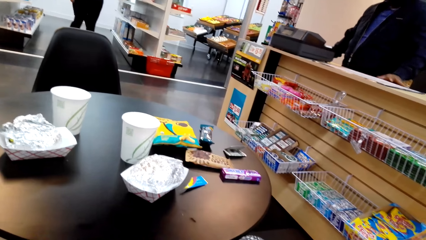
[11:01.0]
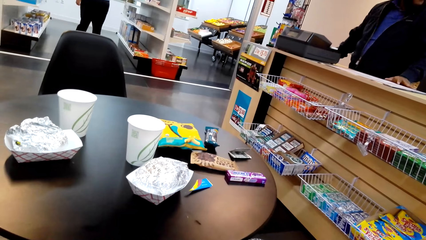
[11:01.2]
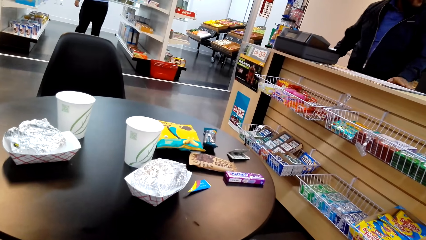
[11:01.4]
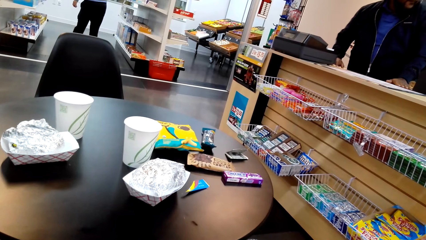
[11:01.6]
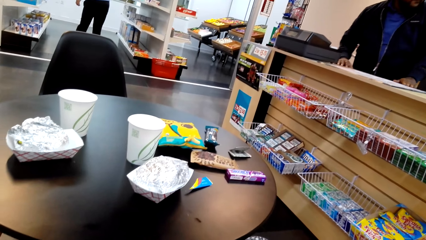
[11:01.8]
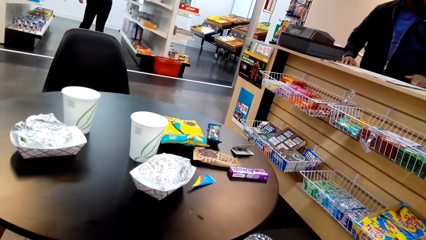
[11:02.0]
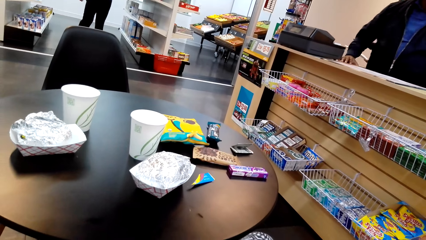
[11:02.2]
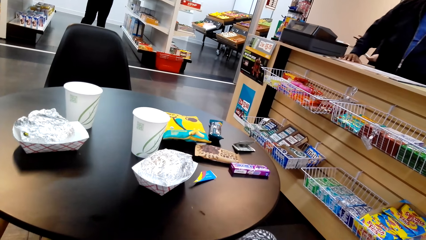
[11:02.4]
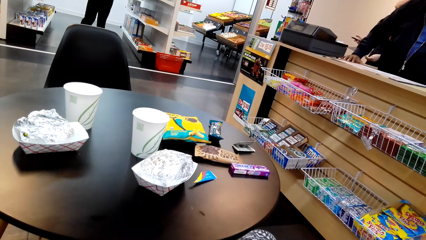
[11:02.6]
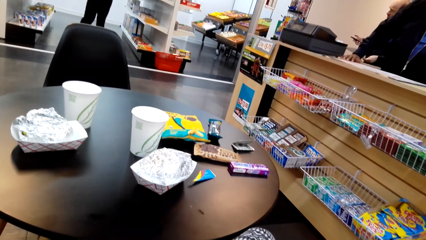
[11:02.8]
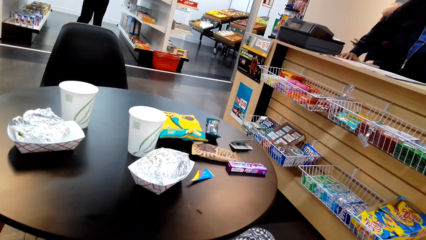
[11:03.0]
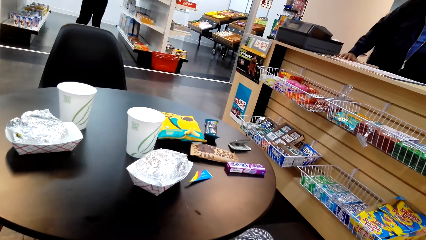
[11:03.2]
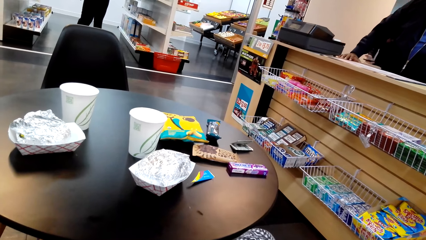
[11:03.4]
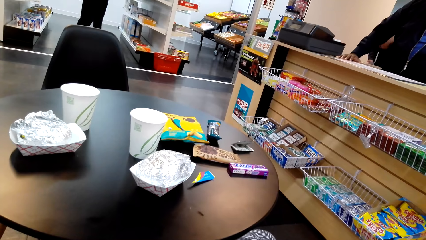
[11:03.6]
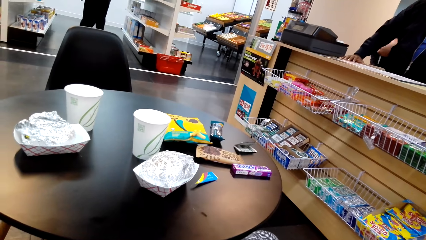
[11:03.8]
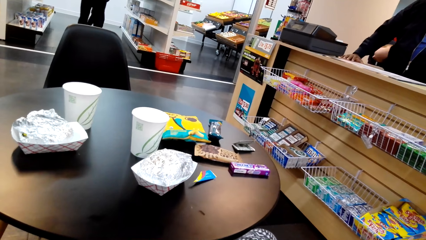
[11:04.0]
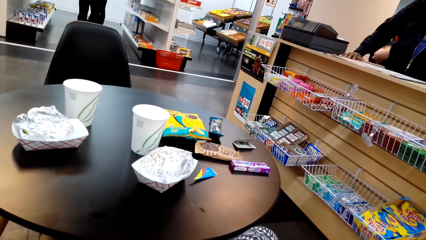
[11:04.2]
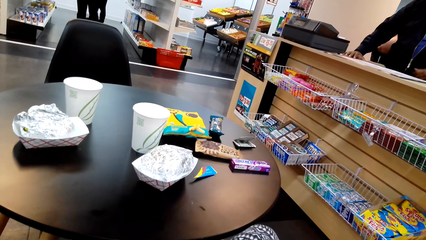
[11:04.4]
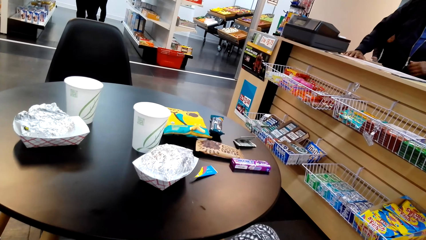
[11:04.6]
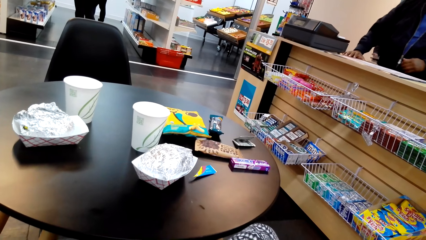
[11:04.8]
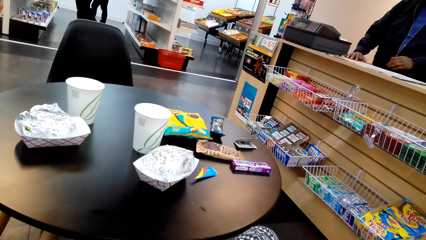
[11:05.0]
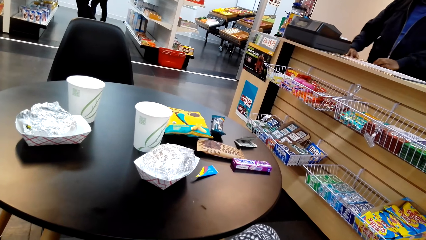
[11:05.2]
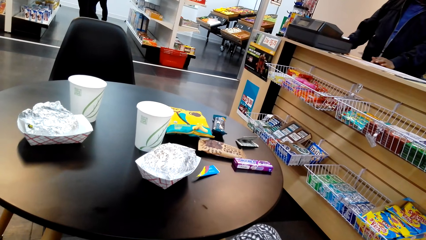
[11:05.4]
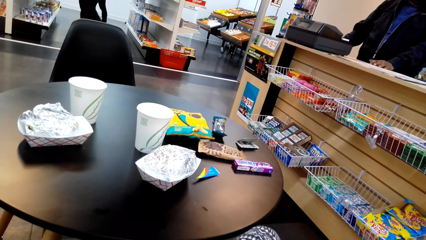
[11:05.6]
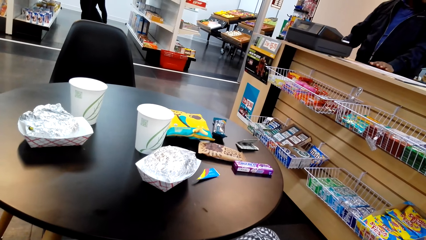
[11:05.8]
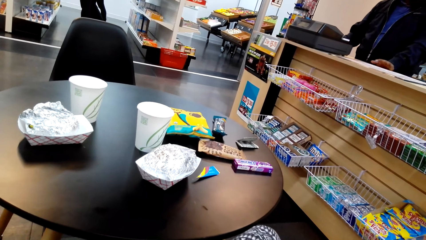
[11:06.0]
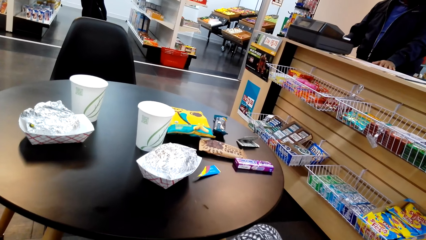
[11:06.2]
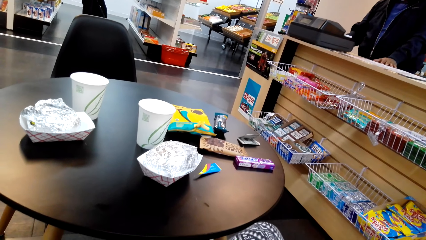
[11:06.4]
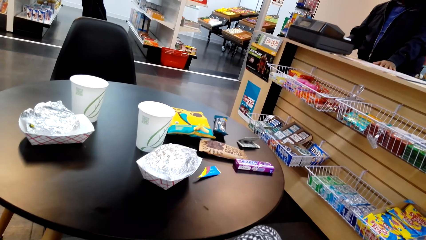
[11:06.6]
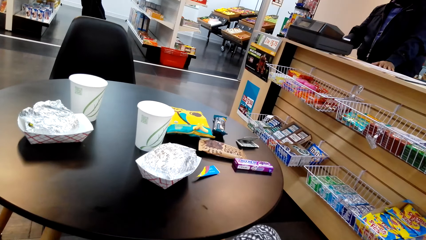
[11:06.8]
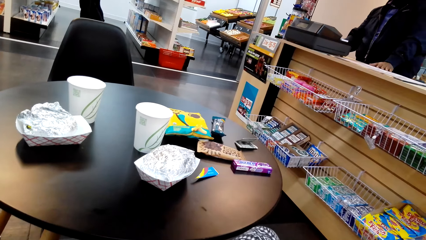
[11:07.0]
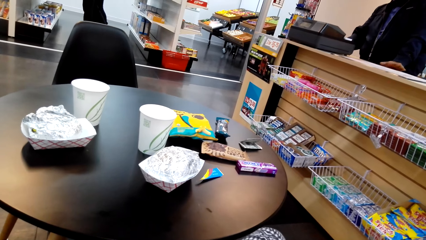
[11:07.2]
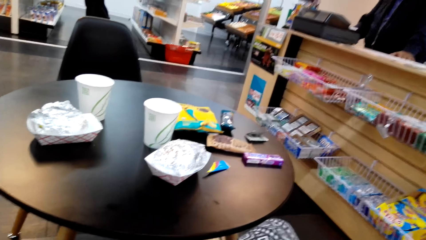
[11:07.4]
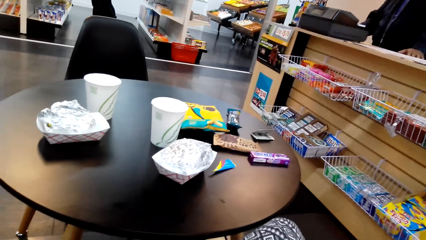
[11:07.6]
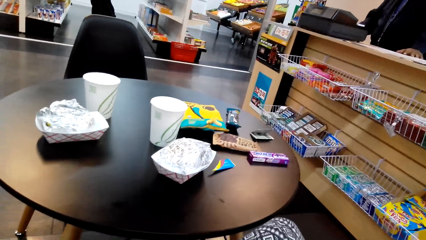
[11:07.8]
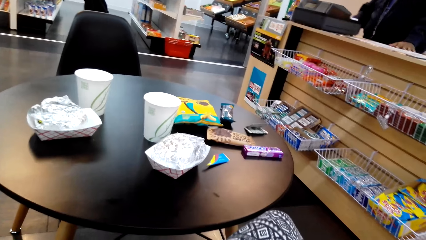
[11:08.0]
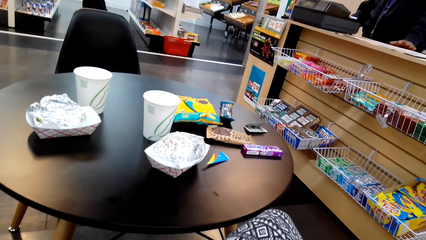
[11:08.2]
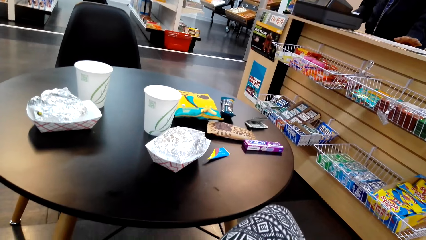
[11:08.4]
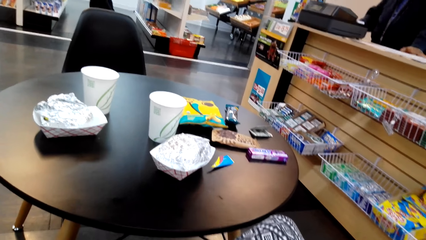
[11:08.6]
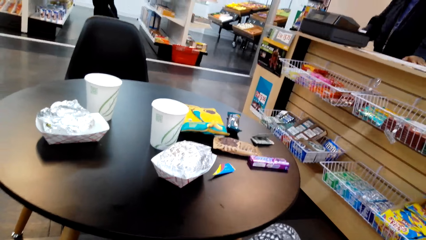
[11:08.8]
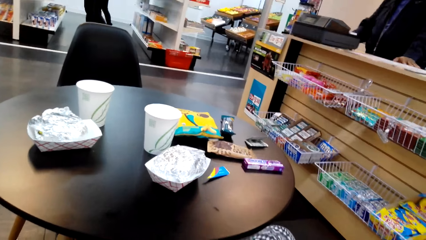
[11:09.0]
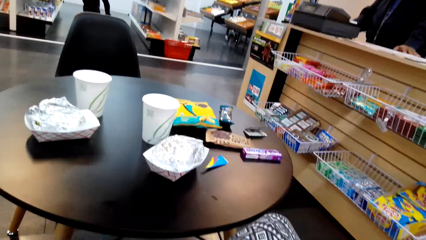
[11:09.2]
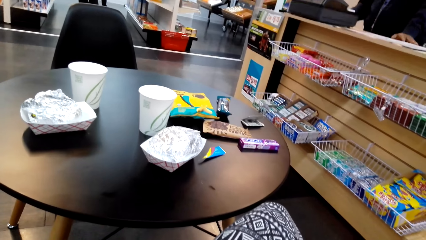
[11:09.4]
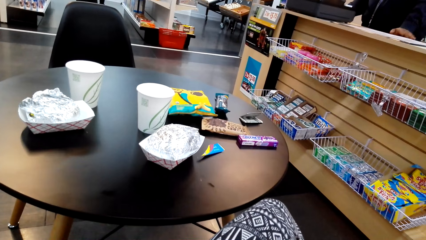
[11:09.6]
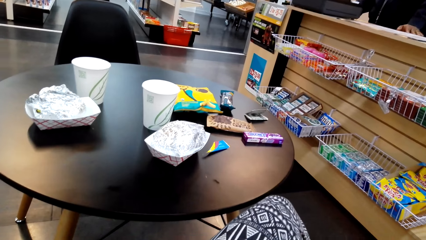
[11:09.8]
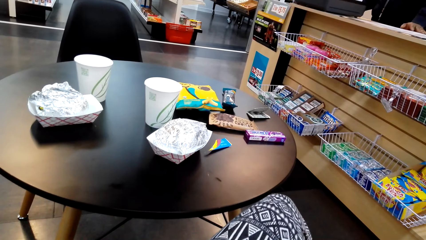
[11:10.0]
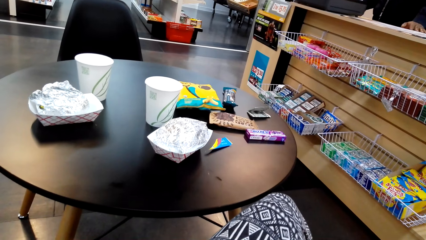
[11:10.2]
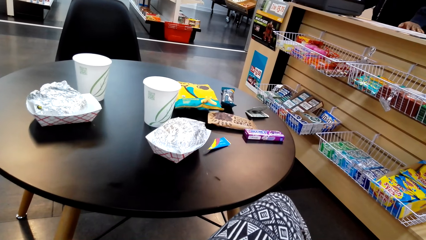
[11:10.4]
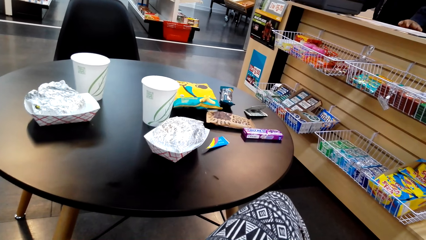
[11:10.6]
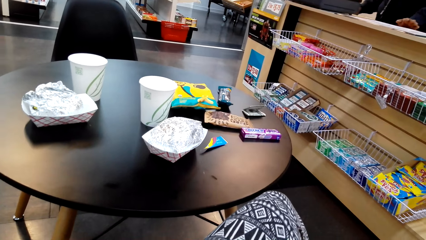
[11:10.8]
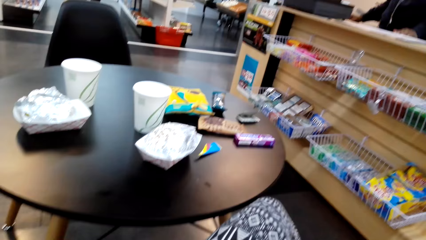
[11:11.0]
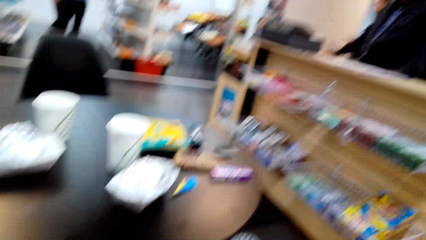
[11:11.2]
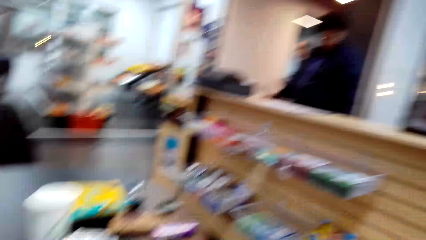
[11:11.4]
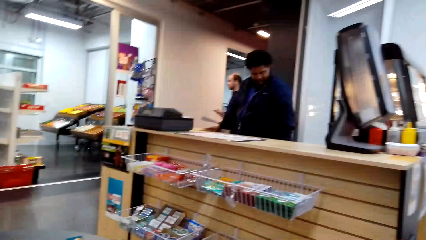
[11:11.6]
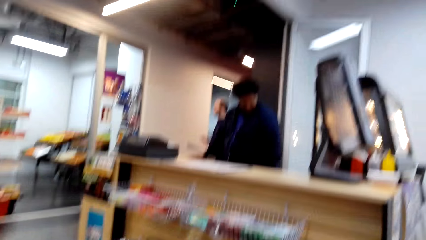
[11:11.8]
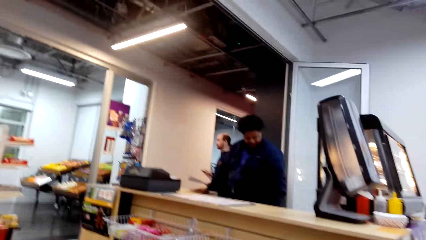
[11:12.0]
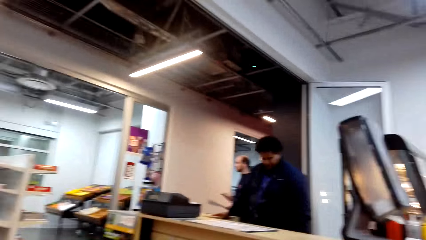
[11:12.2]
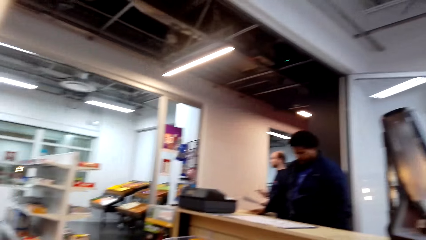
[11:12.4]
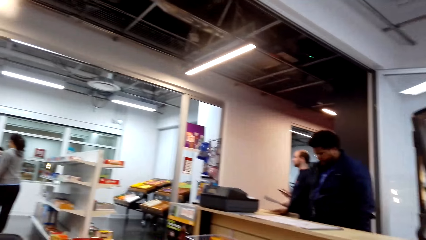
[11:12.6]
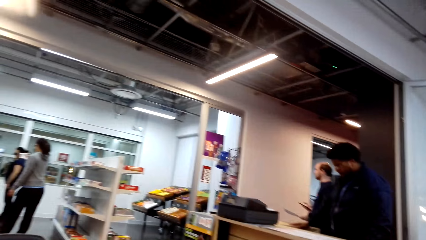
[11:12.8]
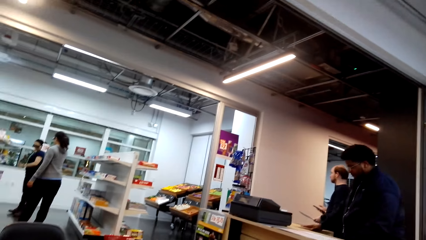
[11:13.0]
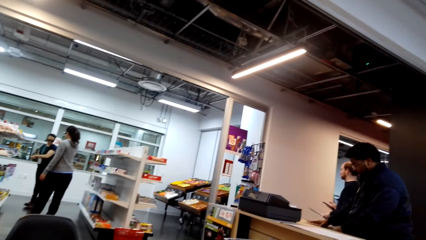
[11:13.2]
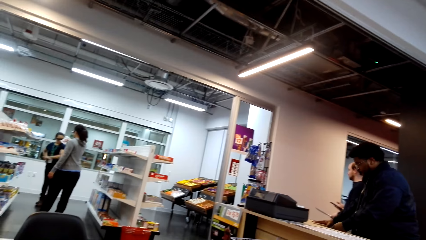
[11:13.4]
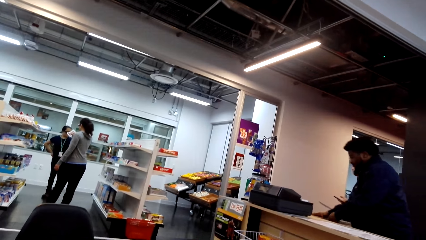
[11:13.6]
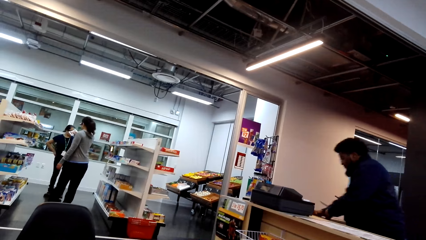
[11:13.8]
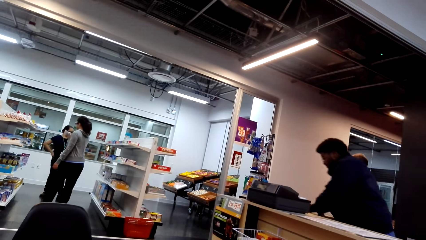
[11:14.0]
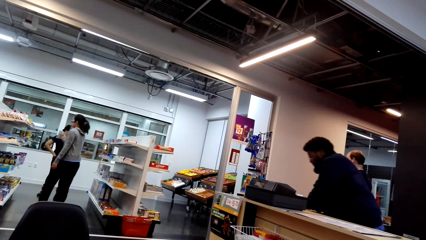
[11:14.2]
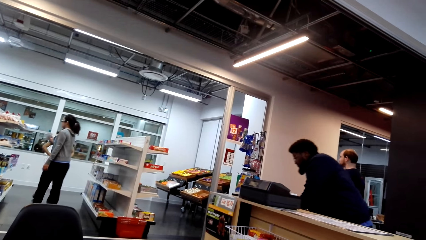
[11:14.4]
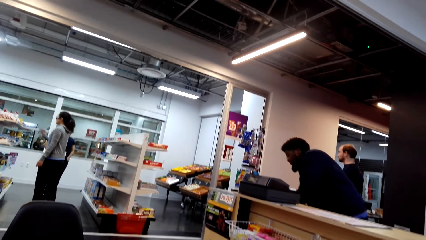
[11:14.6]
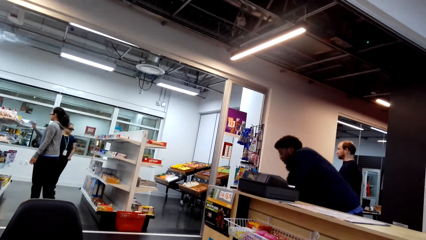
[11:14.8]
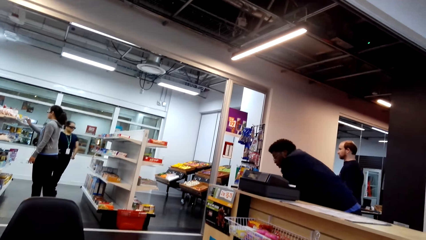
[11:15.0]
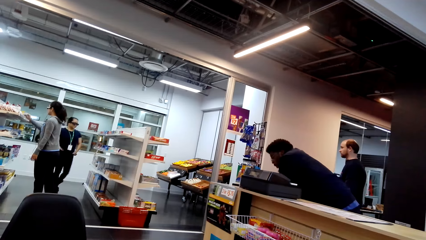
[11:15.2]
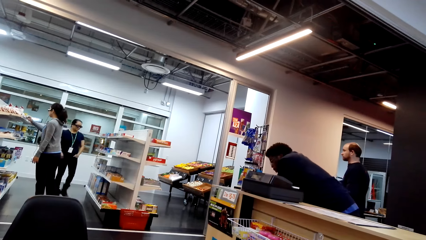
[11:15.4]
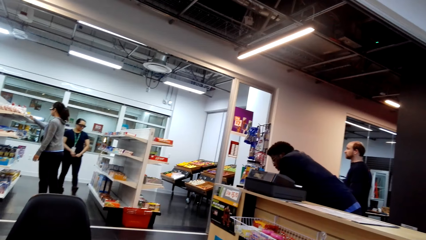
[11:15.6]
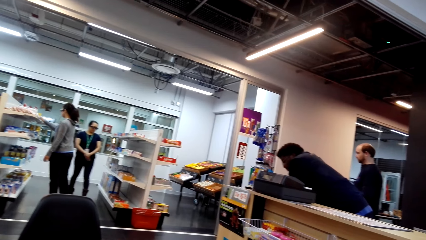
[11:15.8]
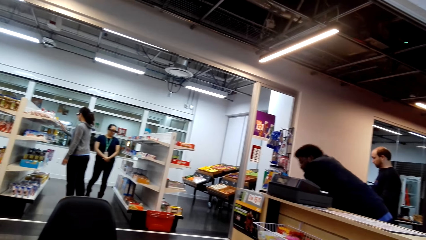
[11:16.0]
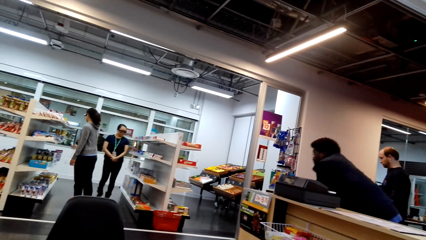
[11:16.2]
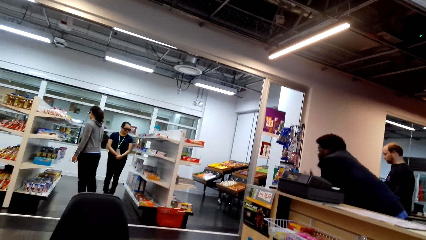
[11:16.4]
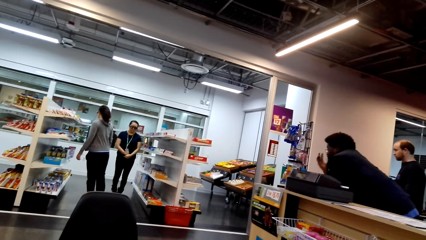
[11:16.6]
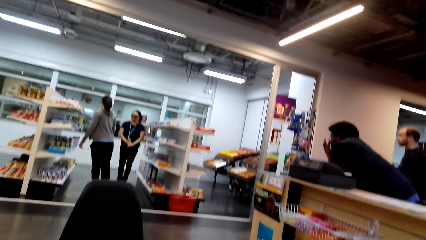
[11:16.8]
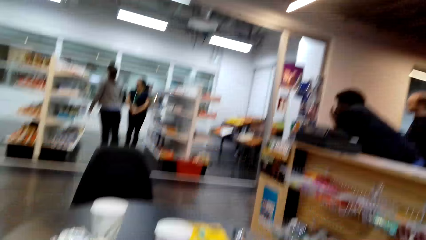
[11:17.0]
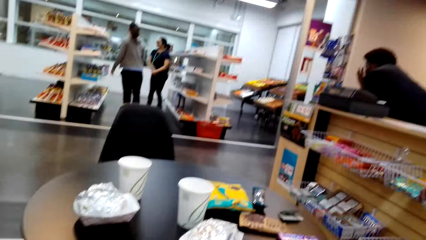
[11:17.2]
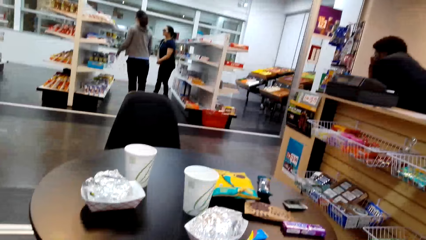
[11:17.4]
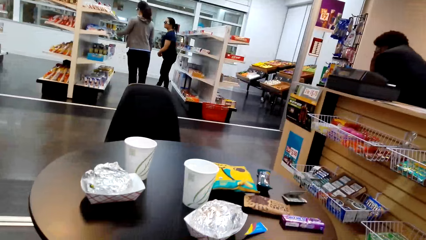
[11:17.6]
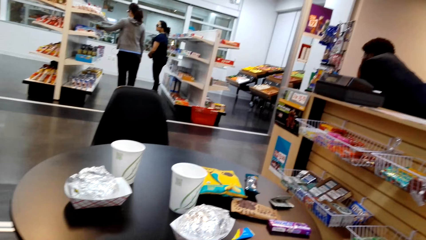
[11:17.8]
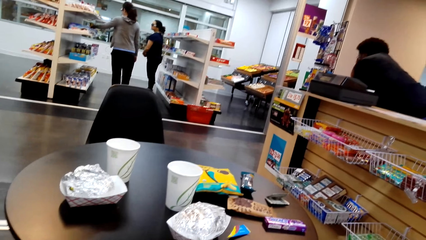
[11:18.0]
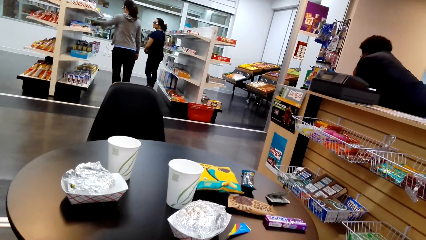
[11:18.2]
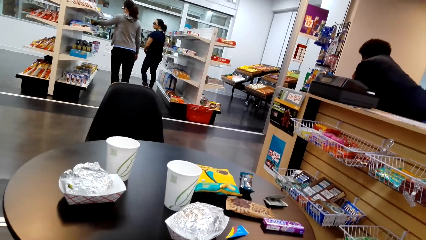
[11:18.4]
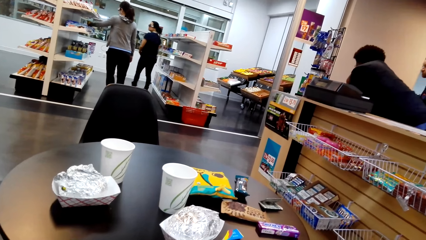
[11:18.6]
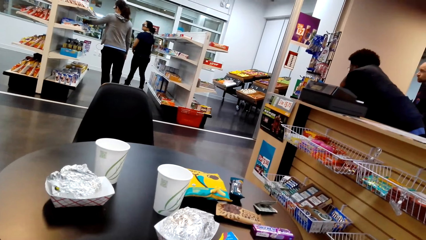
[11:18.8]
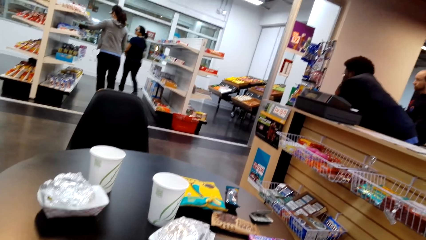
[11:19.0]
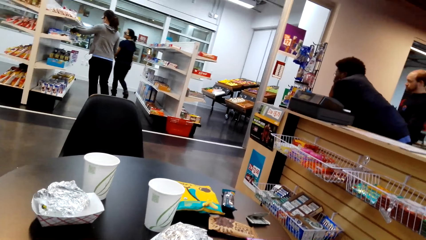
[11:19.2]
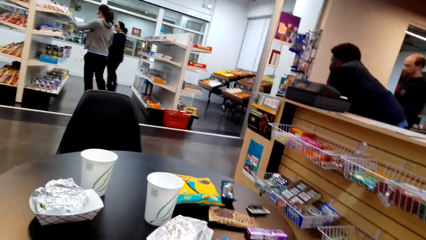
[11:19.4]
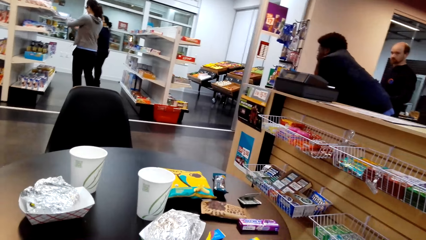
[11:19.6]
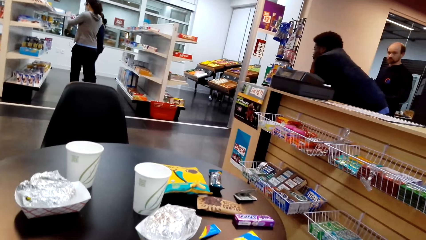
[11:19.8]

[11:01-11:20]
A person moves at the counter. Another person bends. The first person leans on the counter.
